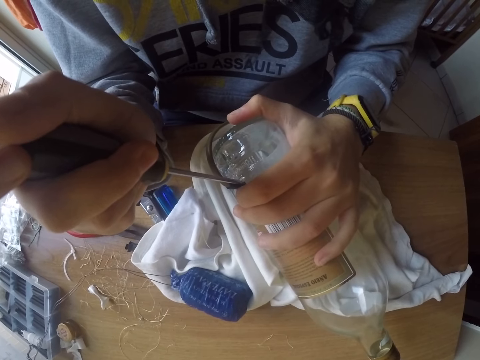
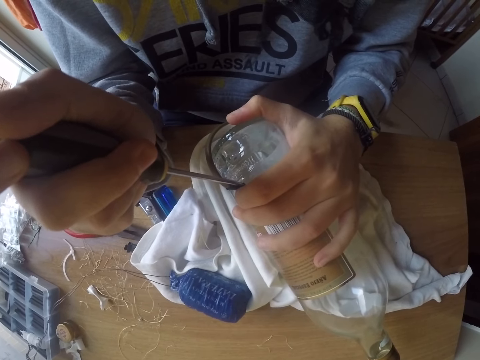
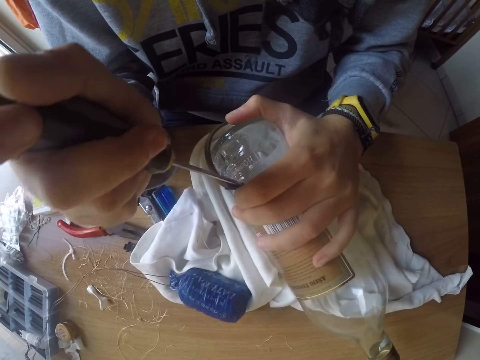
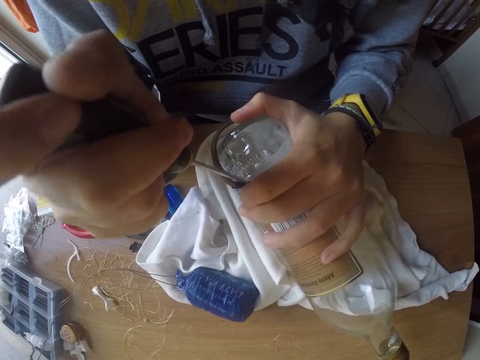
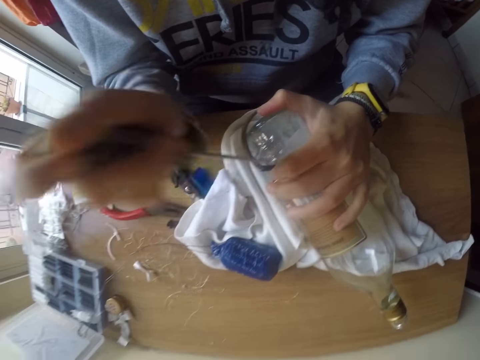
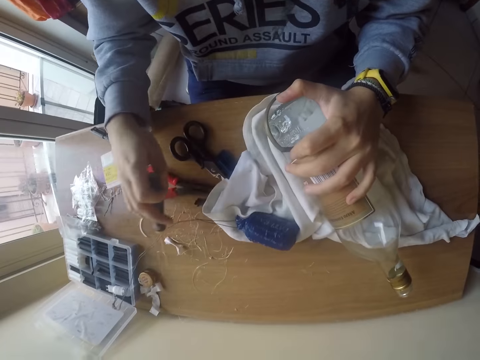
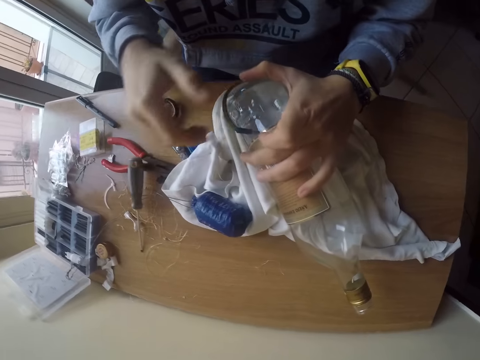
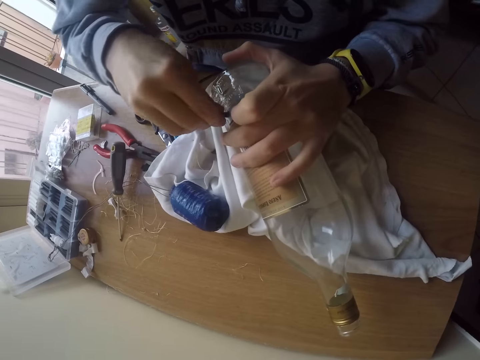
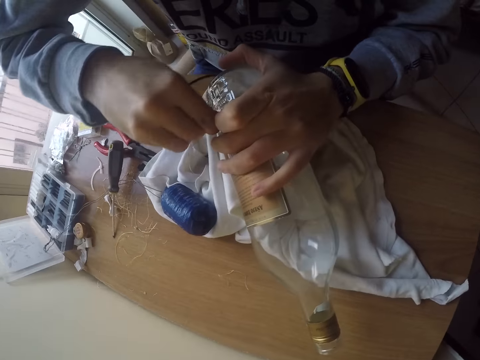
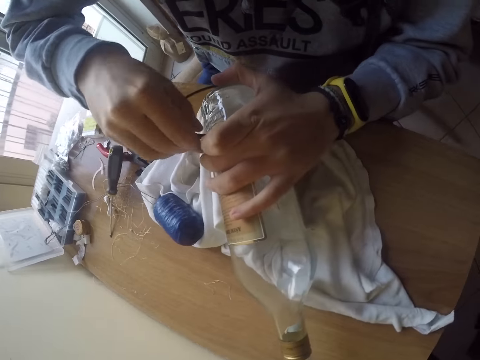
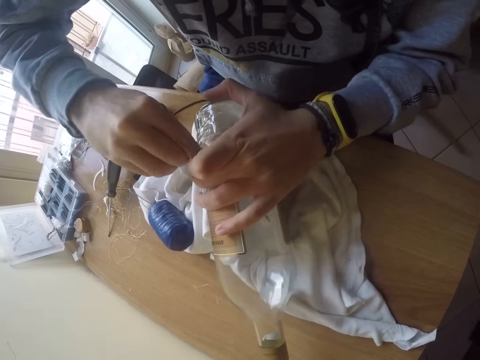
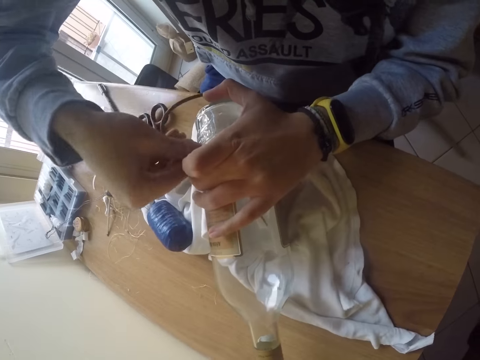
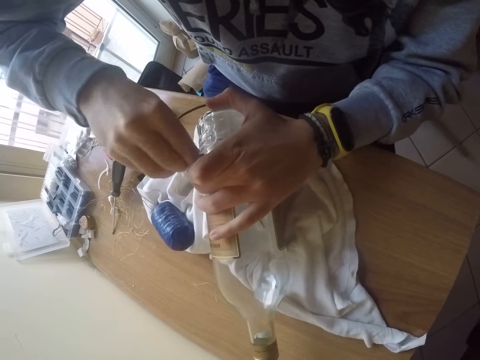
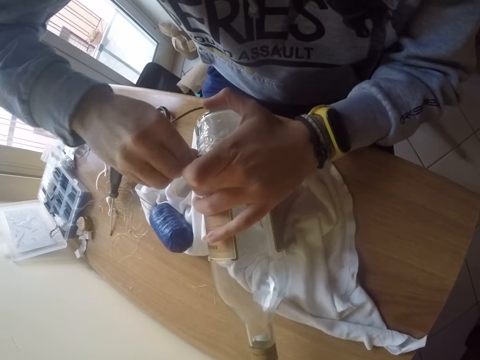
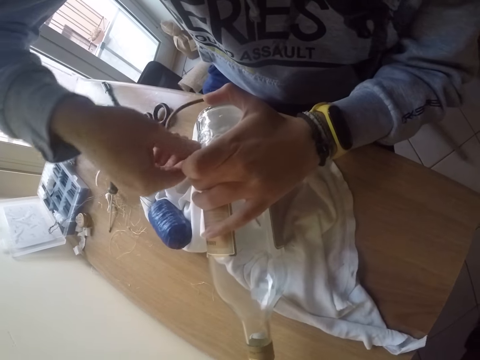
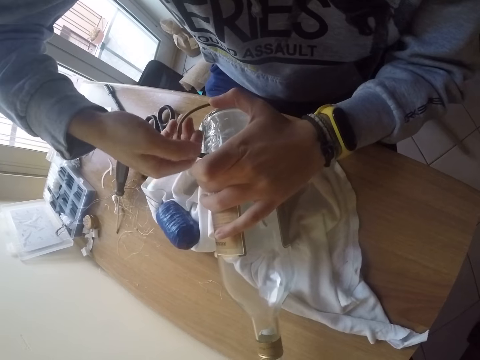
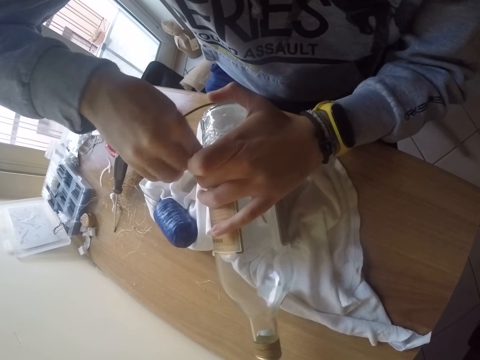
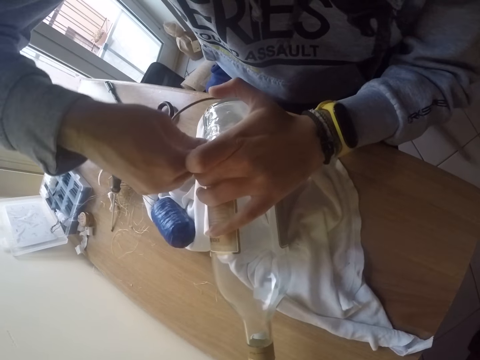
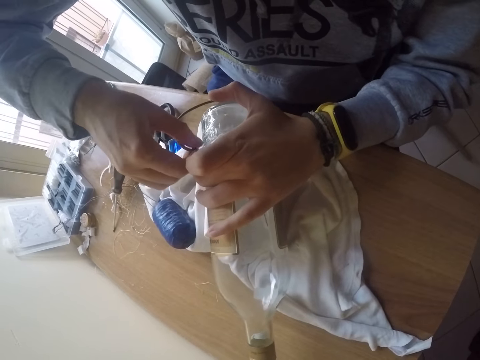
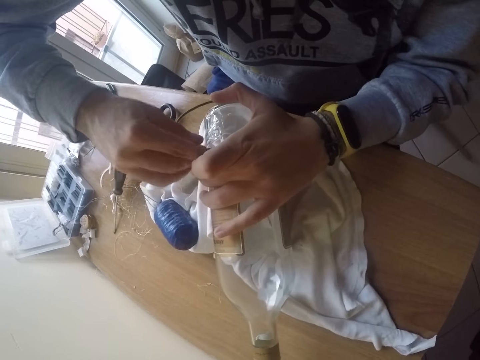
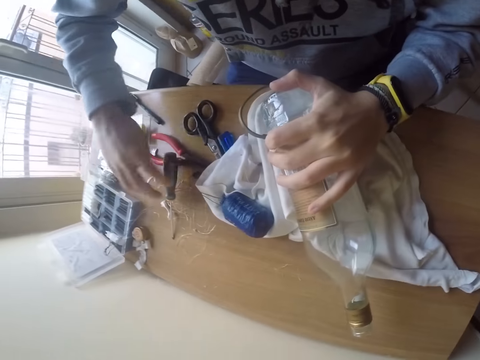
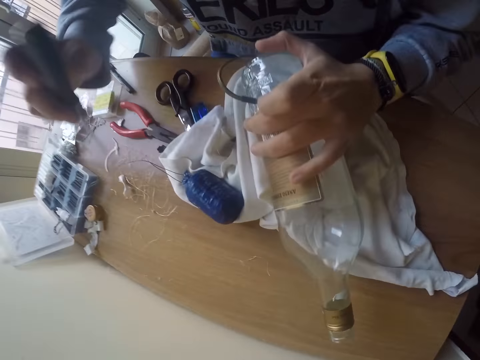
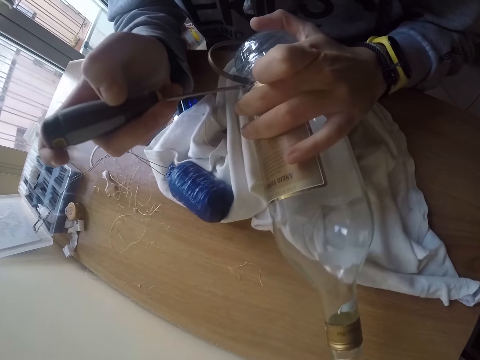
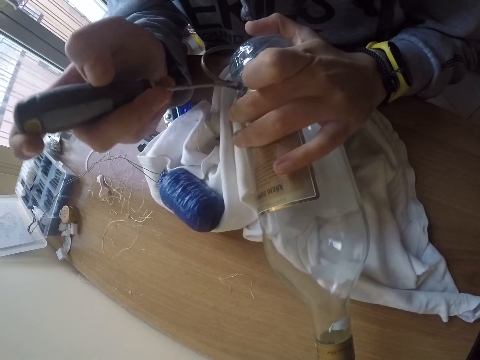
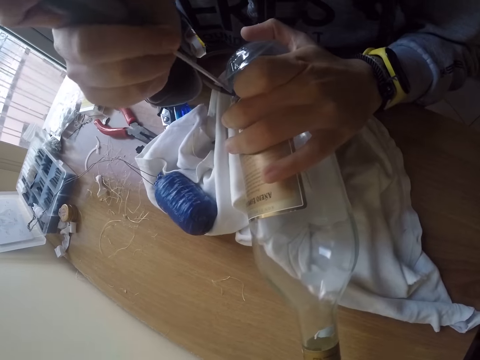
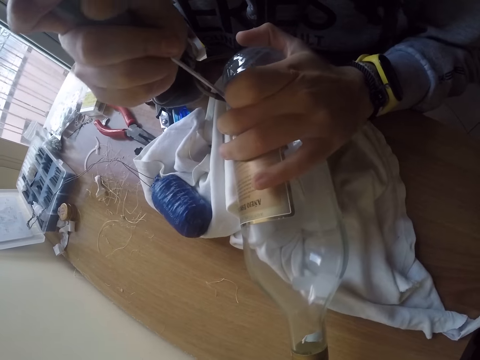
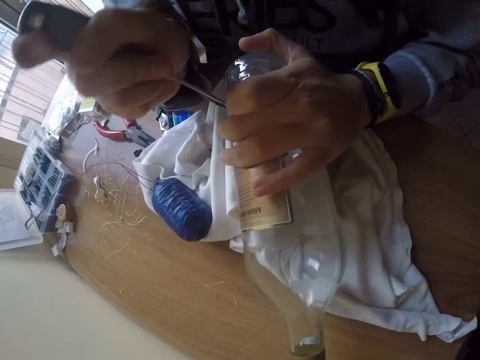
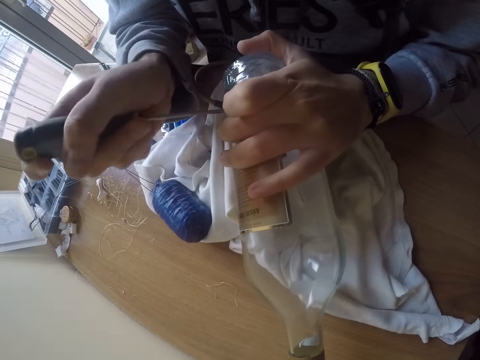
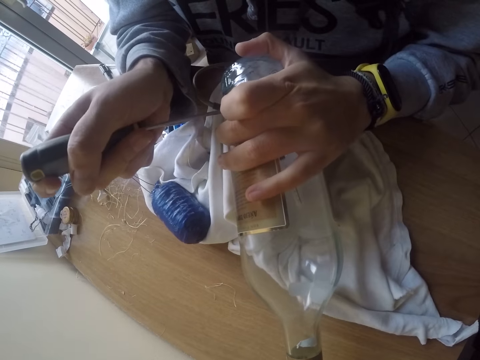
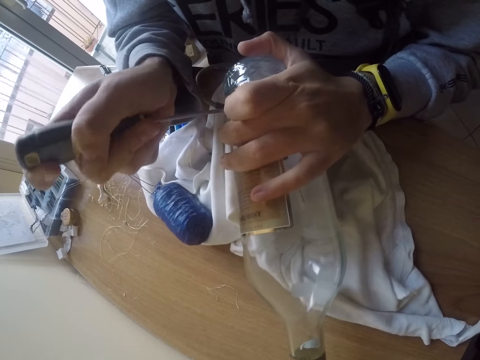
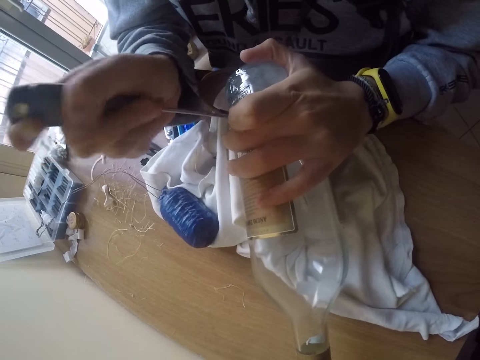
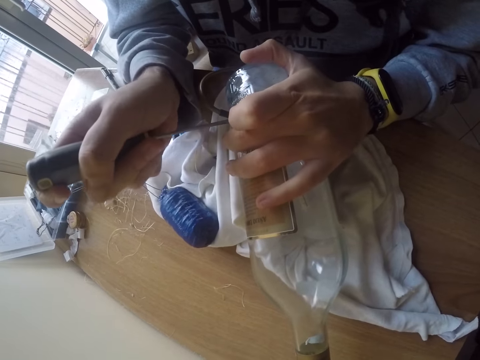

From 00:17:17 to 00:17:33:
The camera wearer drops the screwdriver on the table with his right hand. He adjusts the cable ring on the bottle with his right hand. He picks up the screwdriver from the table with his right hand. He adjusts the cable in the bottle lamp with the screwdriver in his right hand.

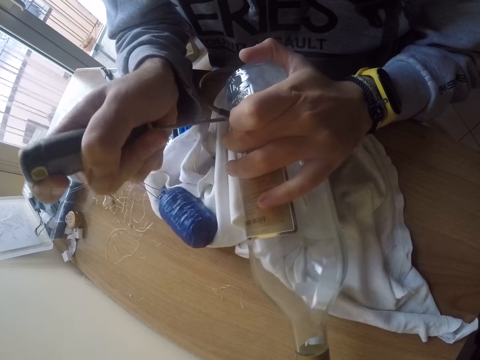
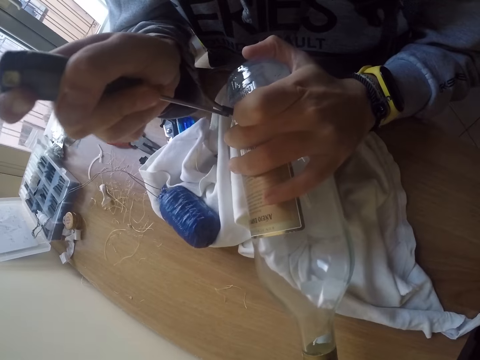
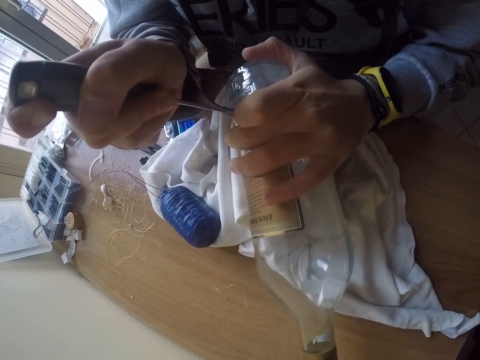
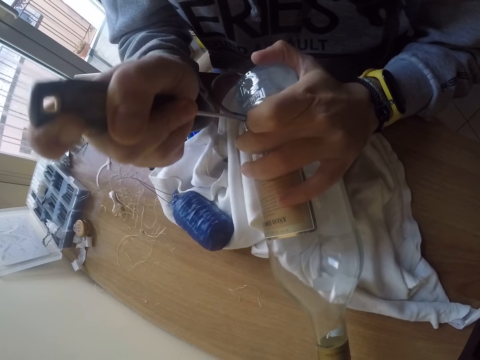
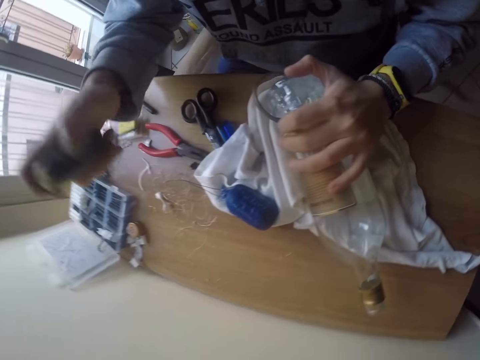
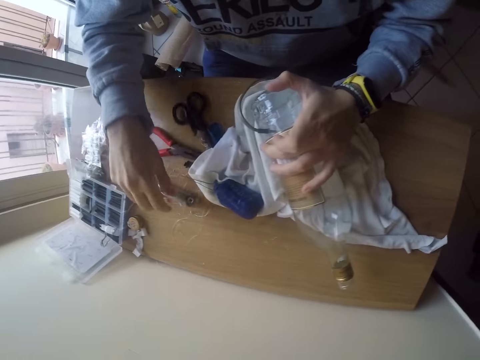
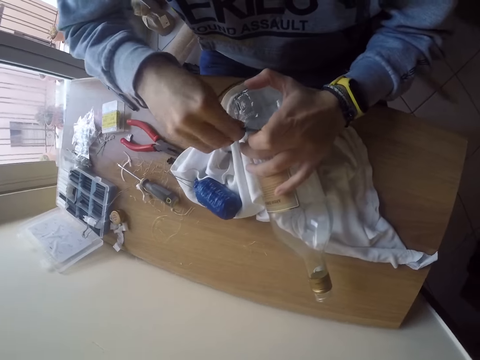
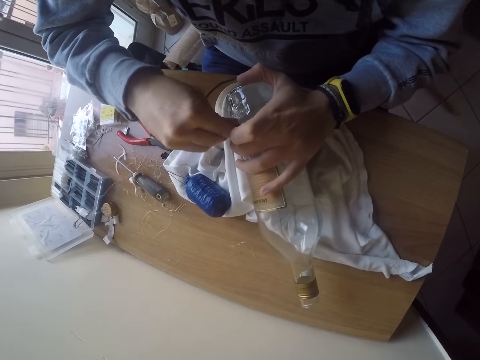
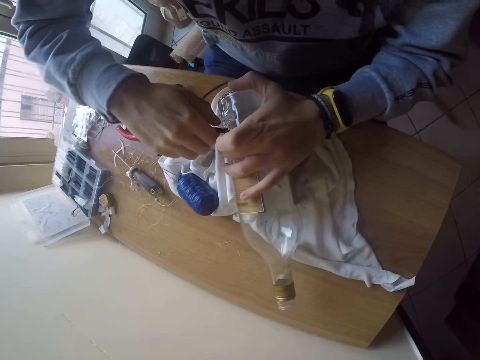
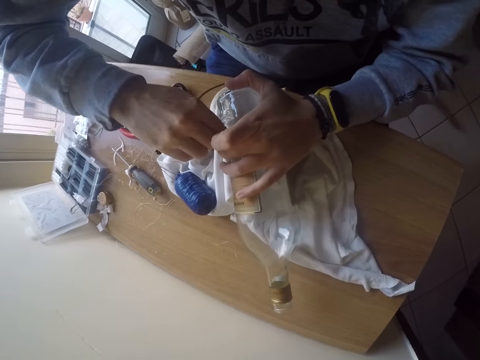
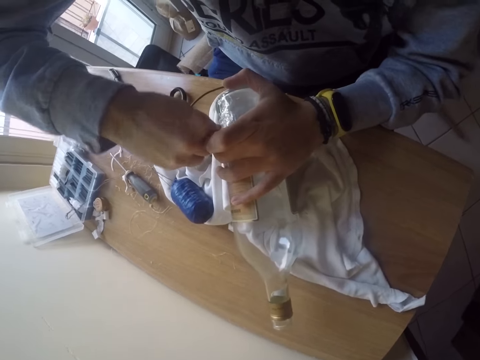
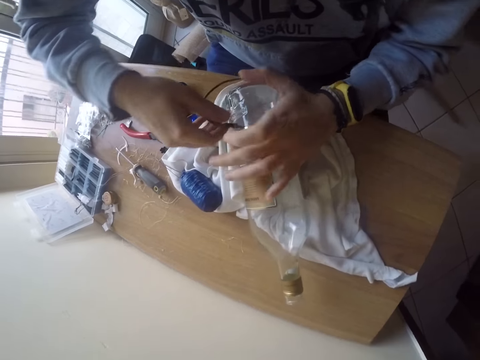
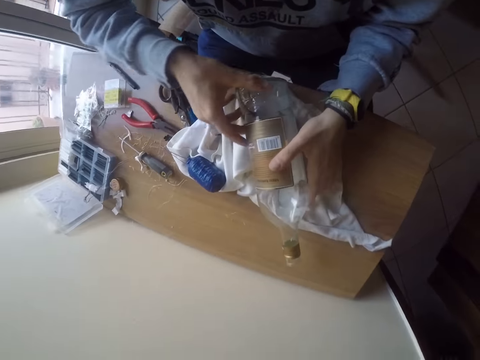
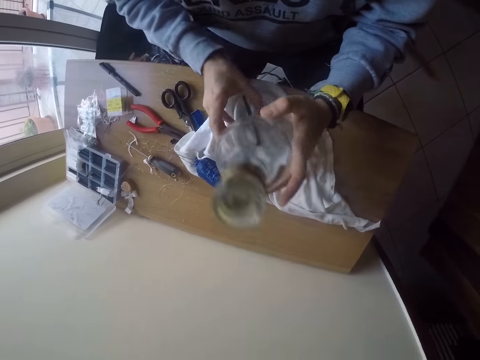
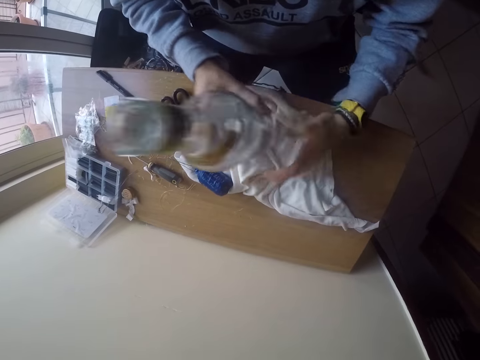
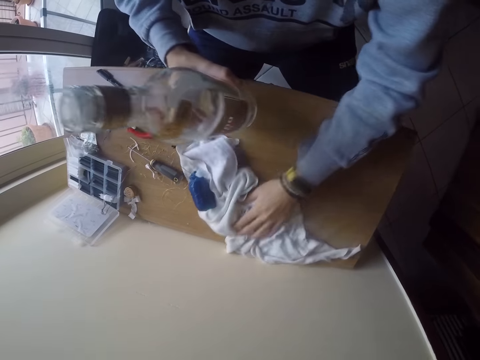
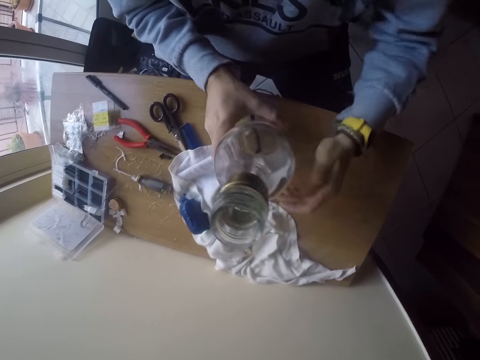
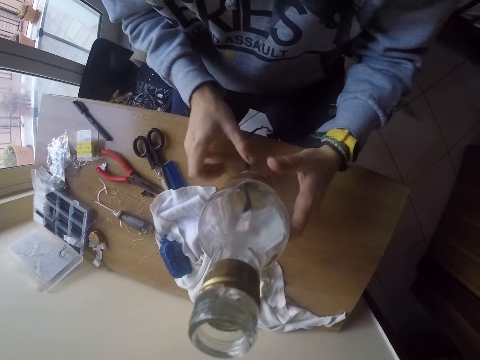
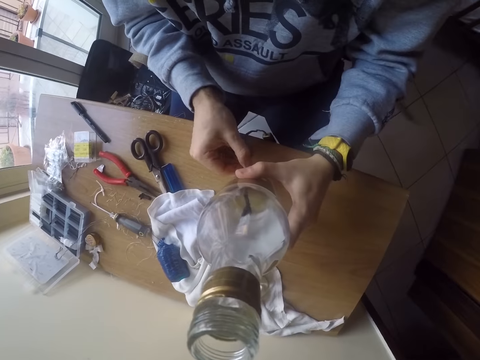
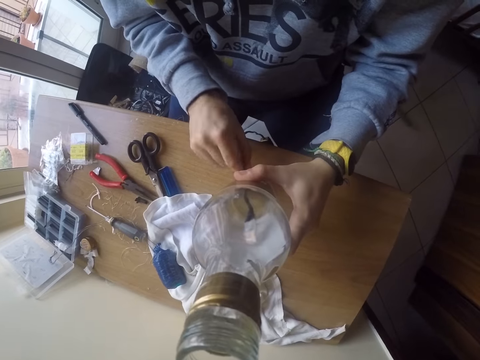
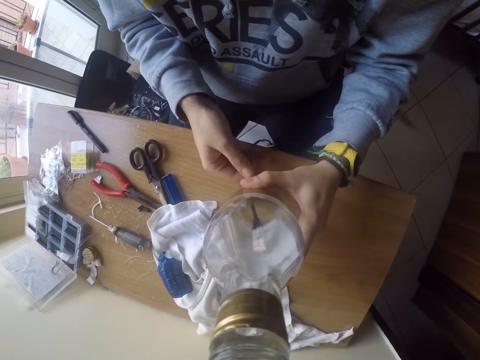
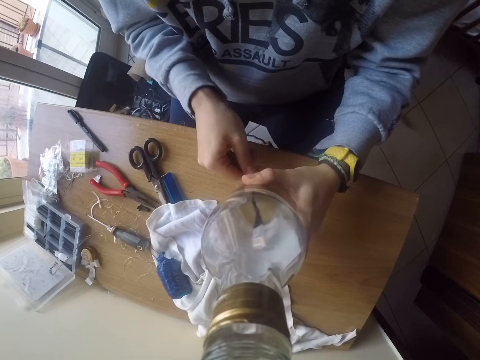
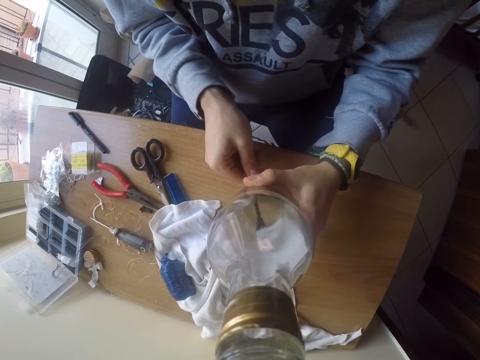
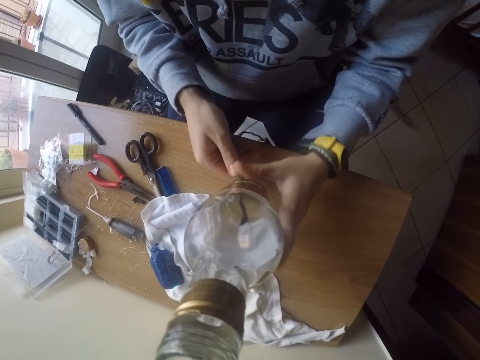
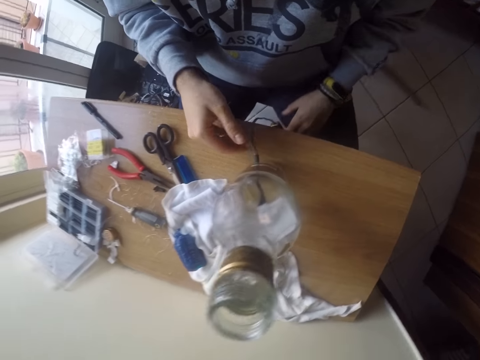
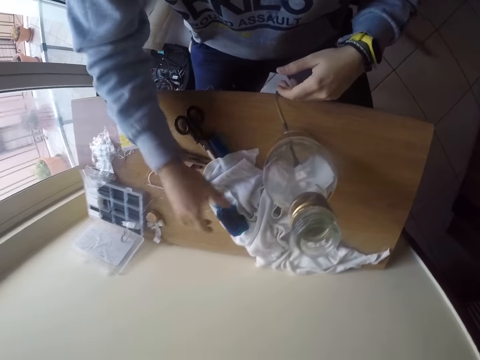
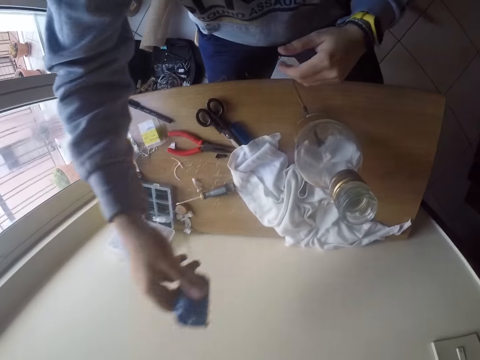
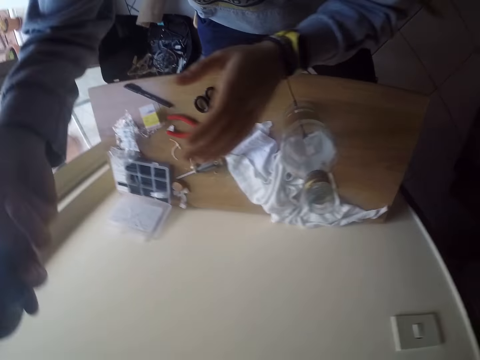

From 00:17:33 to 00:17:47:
The camera wearer drops the screwdriver on the table with his right hand. He adjusts the cable ring on the bottle with his right hand. He lifts the bottle lamp on the table with both hands. He moves the cloth on the table with his left hand. He places the bottle lamp on the table with his right hand. He adjusts the cable ring on the bottle with his right hand. He lifts the rod from the table with his right hand.
